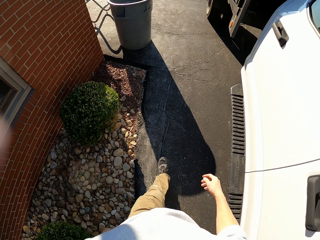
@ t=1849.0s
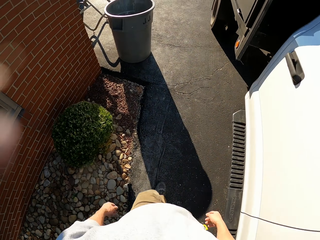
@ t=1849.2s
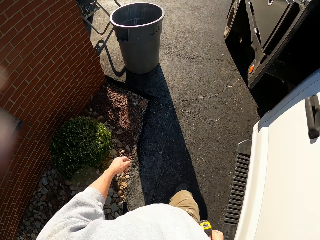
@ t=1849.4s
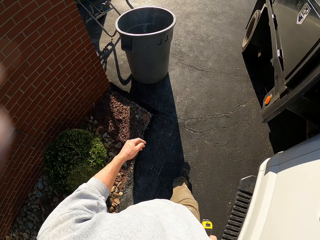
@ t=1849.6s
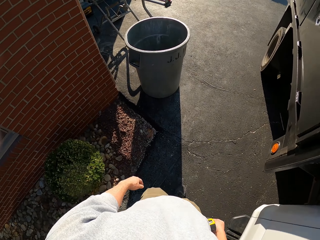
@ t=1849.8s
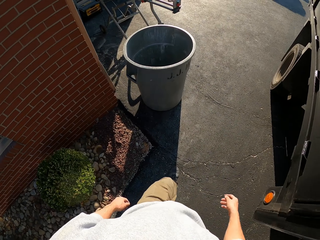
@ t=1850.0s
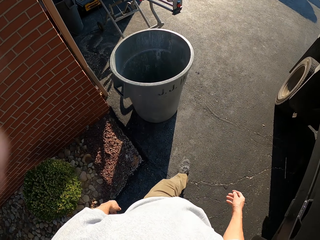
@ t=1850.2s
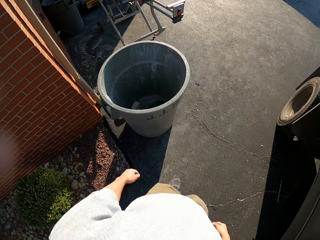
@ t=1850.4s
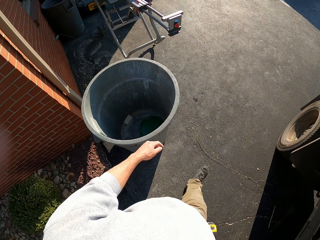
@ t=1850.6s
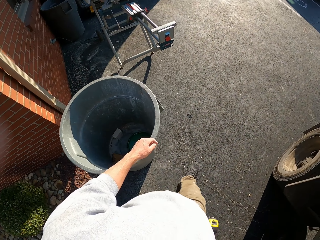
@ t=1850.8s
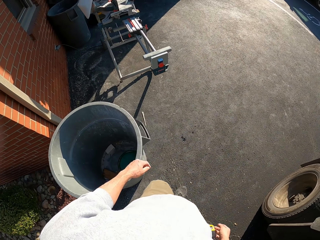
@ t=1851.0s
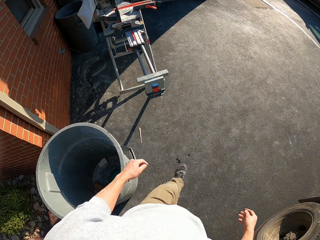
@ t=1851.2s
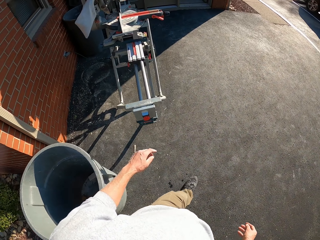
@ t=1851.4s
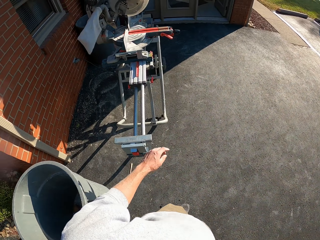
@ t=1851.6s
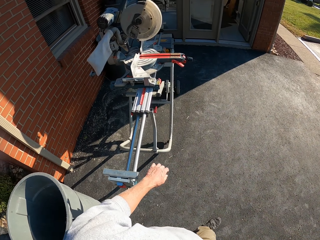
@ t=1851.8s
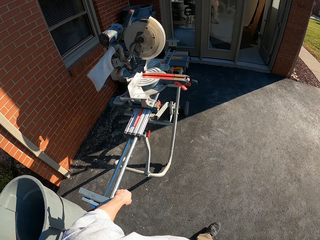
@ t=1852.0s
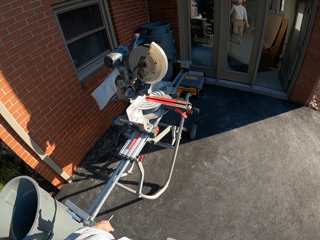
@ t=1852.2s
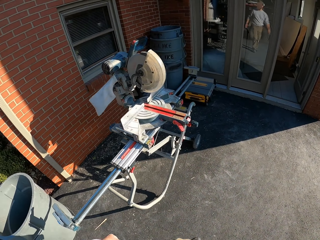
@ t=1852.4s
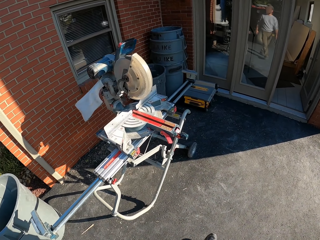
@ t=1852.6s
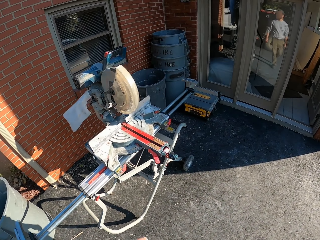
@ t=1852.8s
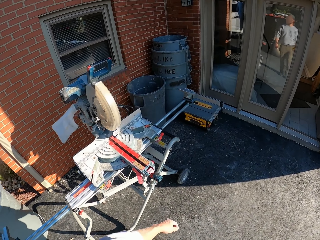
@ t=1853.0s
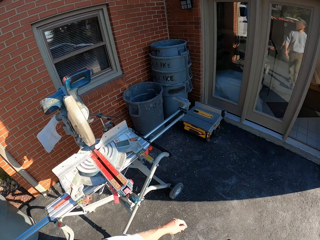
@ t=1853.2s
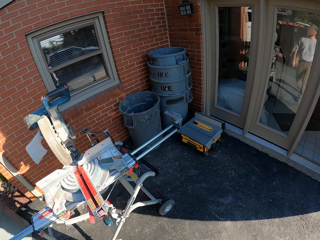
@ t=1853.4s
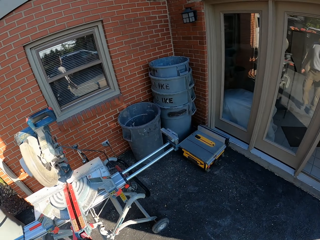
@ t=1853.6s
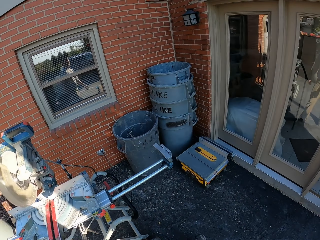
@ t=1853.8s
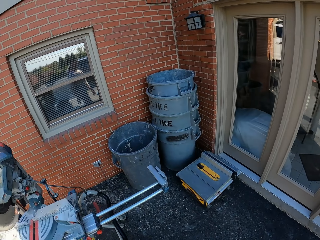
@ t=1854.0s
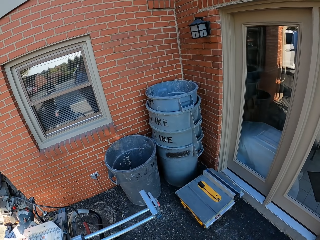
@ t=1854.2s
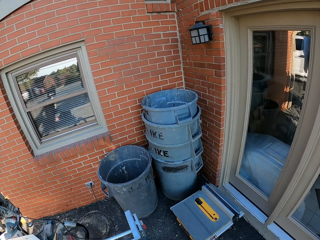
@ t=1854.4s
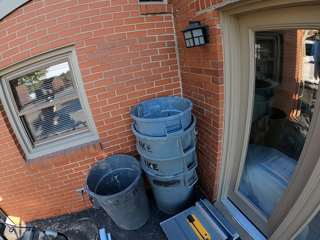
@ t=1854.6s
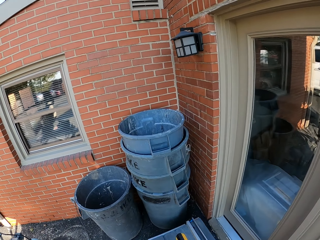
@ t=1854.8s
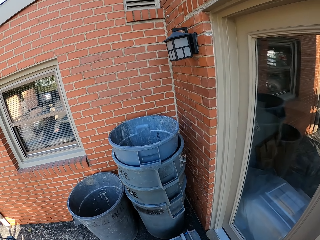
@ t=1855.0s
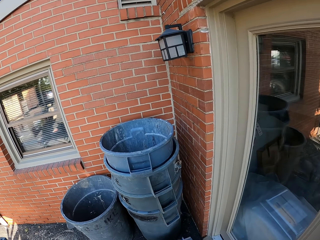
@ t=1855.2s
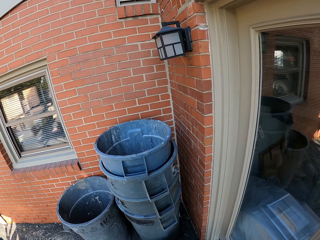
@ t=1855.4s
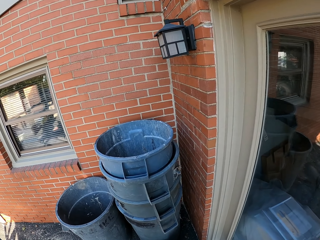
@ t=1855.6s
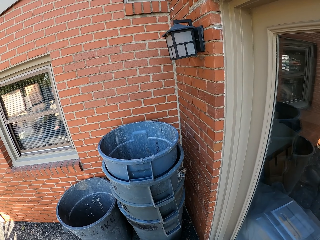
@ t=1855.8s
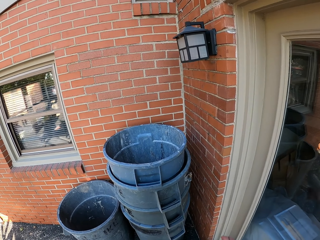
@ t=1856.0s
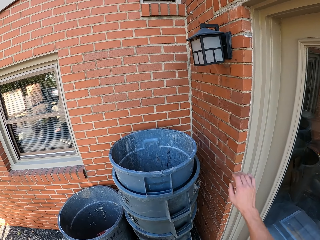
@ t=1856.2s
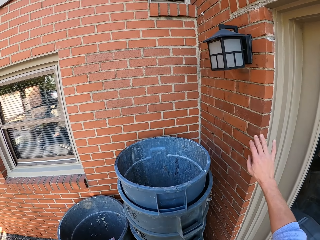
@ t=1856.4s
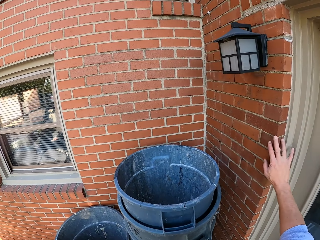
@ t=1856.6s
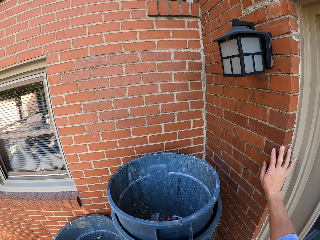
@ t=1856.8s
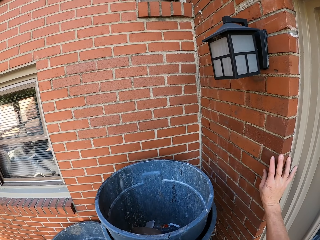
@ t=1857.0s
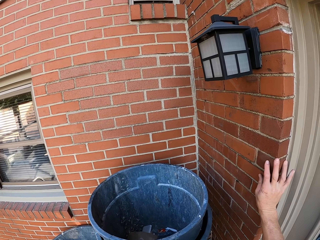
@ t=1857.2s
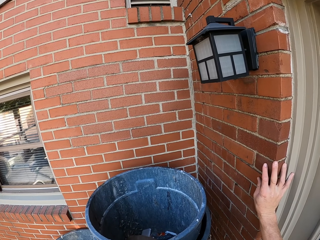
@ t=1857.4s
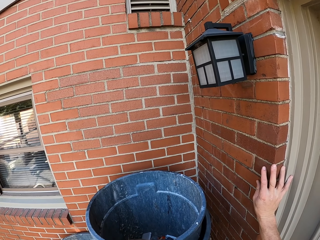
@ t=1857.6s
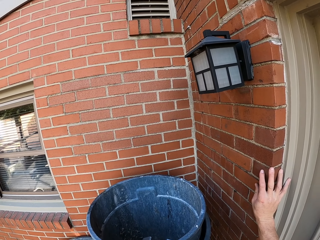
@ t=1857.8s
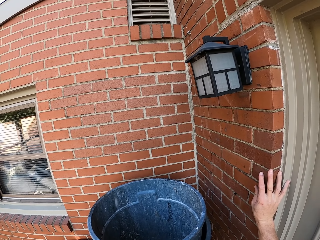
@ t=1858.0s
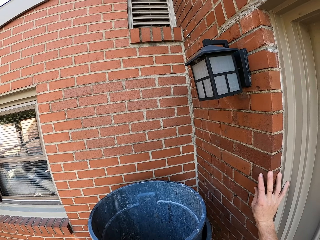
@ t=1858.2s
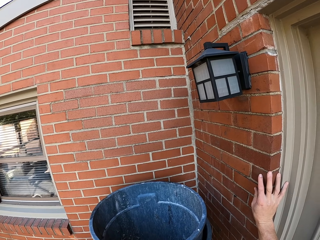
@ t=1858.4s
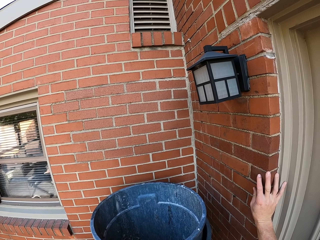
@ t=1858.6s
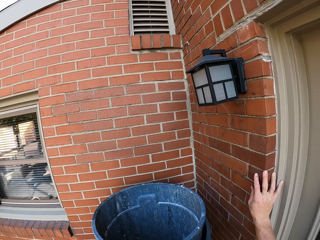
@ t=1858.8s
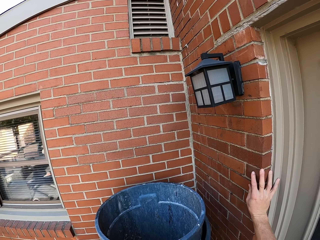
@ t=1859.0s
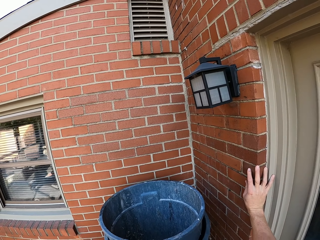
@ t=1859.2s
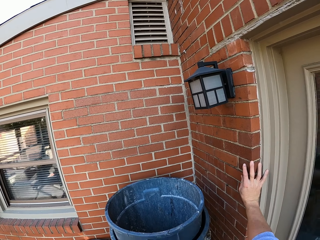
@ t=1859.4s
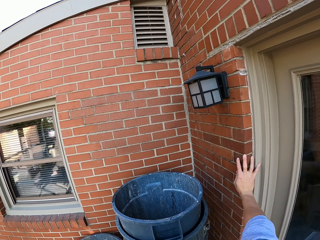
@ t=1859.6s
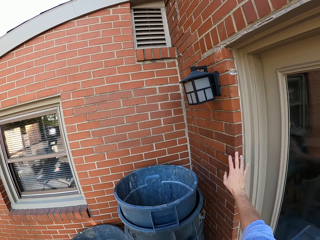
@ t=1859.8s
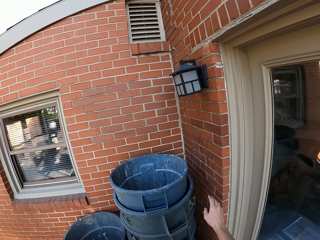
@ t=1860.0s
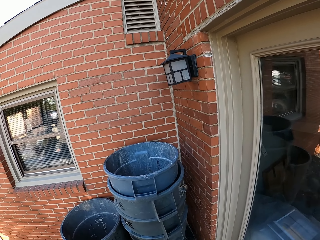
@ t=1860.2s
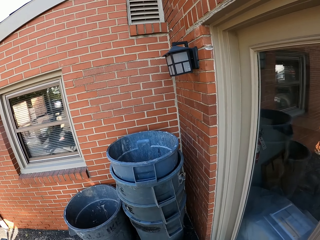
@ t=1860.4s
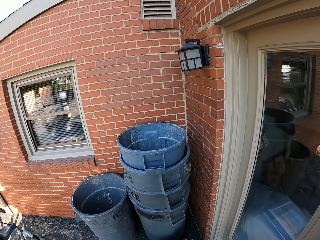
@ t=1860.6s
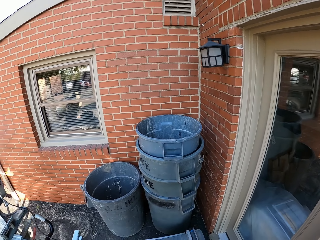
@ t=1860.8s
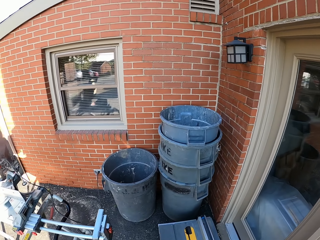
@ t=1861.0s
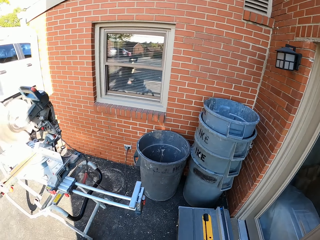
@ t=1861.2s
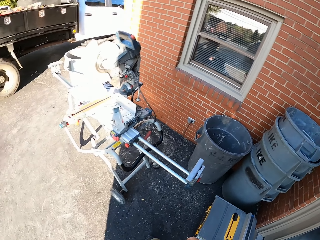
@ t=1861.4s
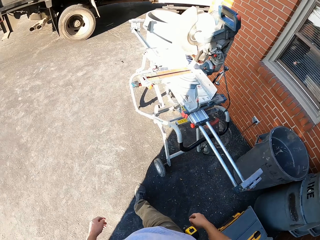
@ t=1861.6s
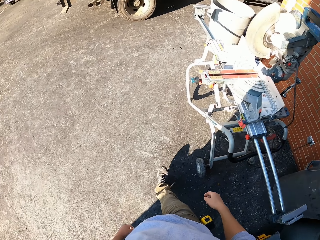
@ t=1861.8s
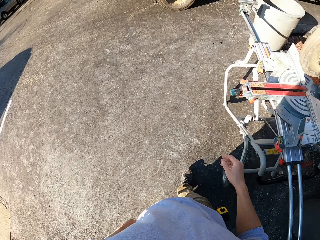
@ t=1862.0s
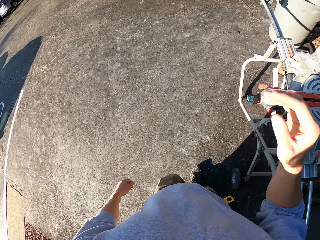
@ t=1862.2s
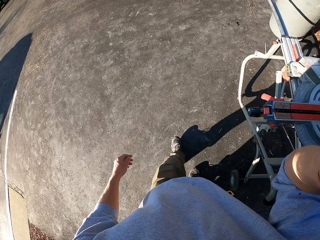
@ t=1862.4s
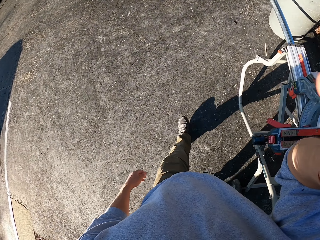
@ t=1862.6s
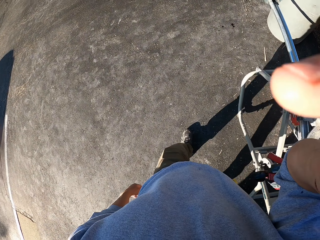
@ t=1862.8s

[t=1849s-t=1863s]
The camera wearer supports a hand on the wall. They touch the wall. They stare at the wall. They turn around. They walk around the compound.
